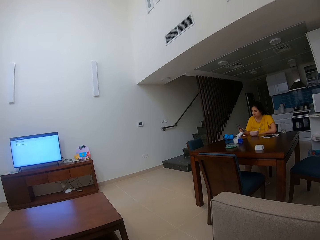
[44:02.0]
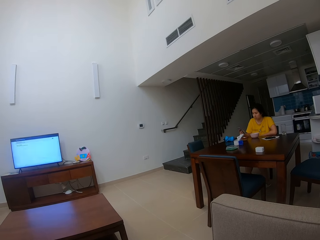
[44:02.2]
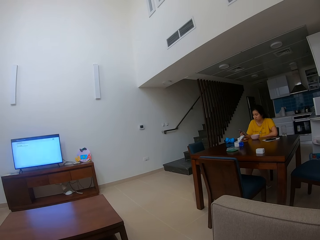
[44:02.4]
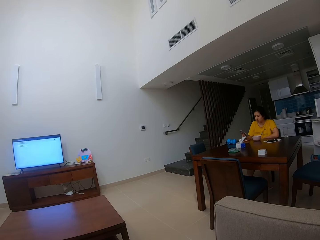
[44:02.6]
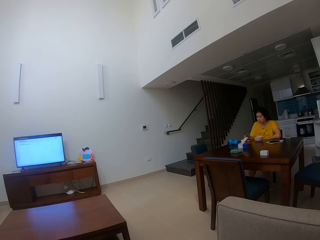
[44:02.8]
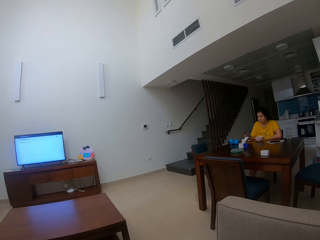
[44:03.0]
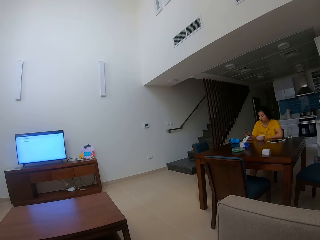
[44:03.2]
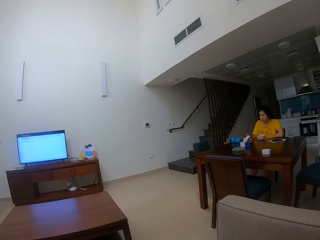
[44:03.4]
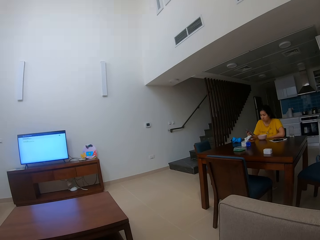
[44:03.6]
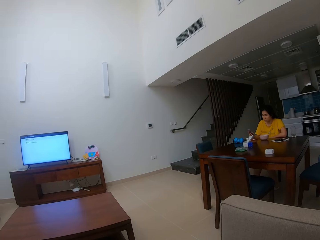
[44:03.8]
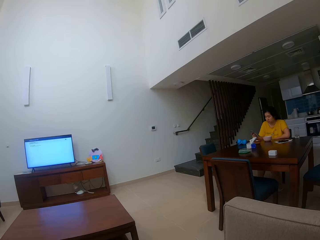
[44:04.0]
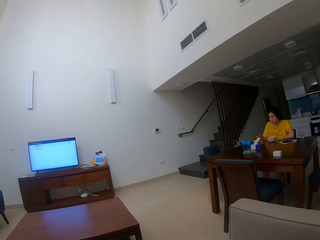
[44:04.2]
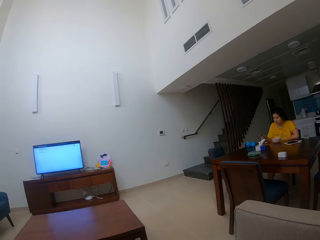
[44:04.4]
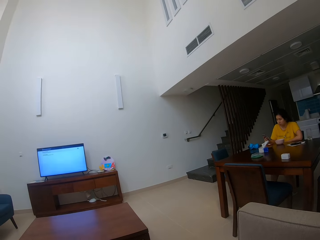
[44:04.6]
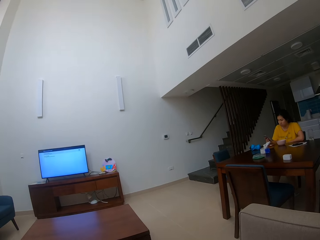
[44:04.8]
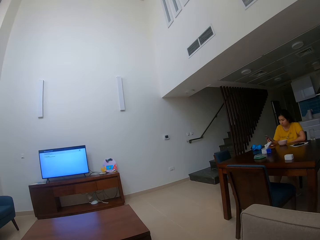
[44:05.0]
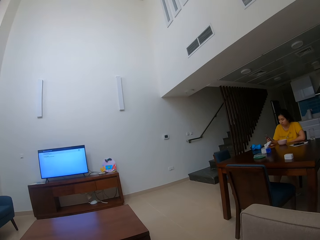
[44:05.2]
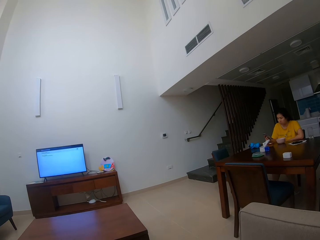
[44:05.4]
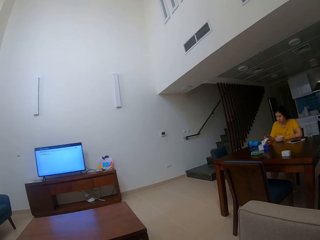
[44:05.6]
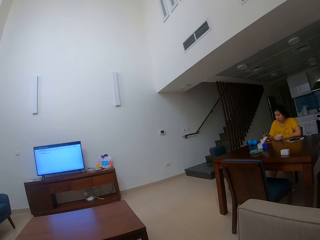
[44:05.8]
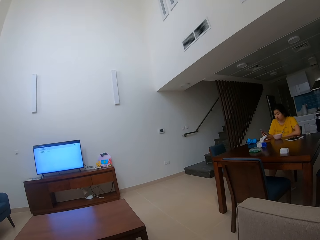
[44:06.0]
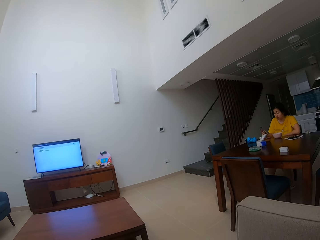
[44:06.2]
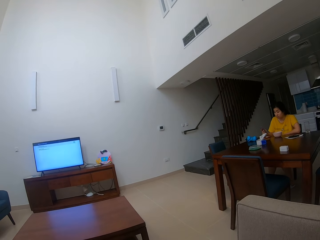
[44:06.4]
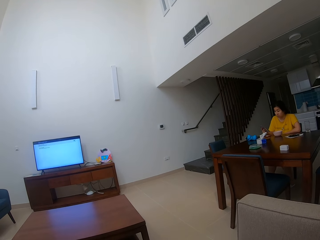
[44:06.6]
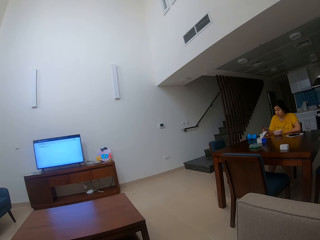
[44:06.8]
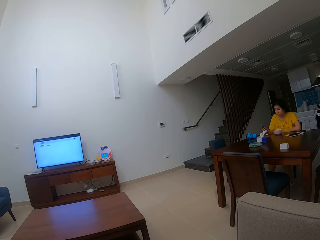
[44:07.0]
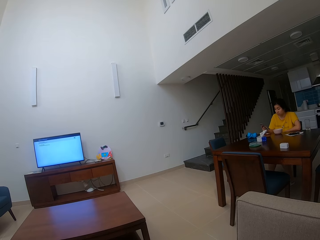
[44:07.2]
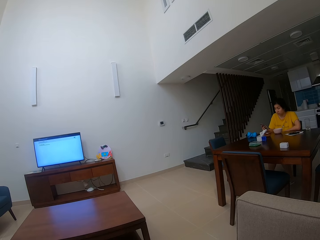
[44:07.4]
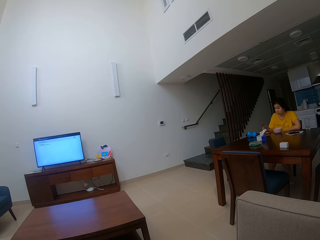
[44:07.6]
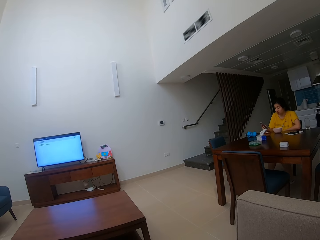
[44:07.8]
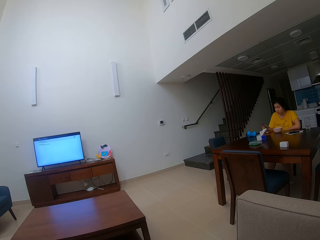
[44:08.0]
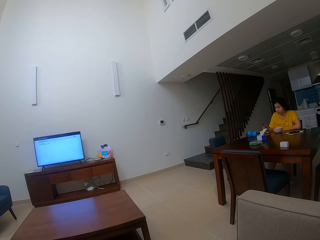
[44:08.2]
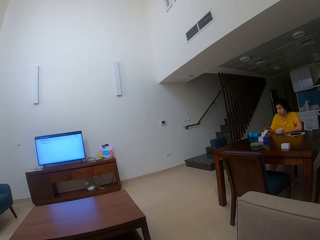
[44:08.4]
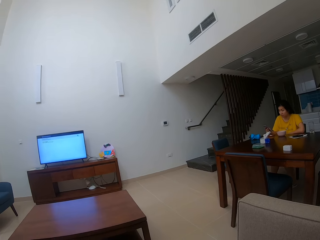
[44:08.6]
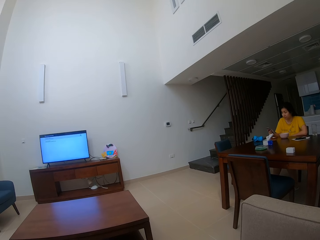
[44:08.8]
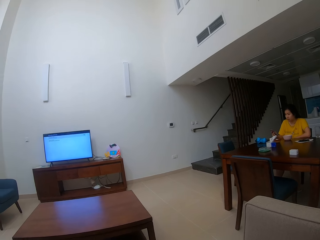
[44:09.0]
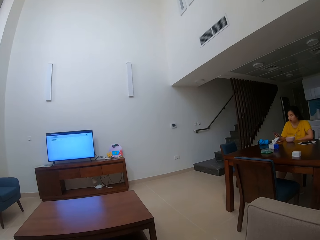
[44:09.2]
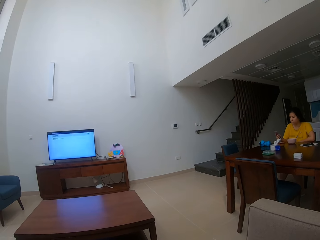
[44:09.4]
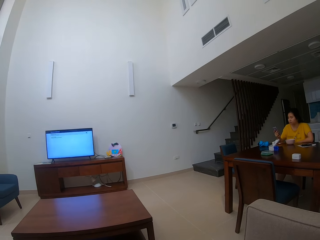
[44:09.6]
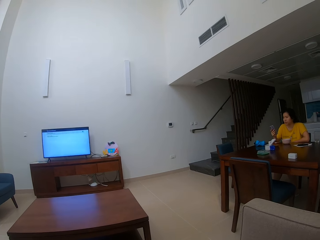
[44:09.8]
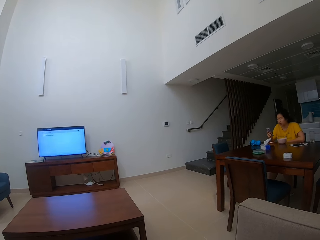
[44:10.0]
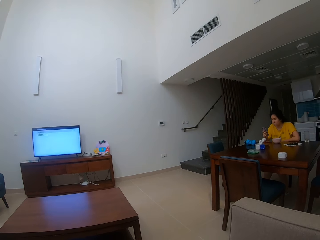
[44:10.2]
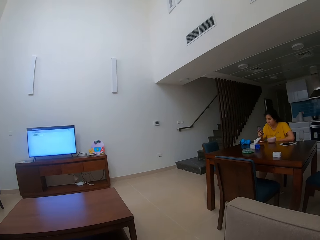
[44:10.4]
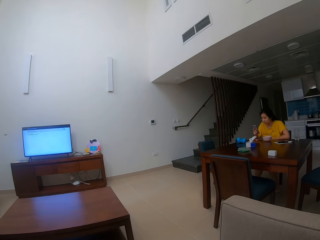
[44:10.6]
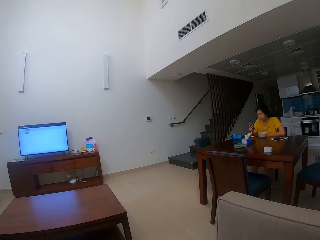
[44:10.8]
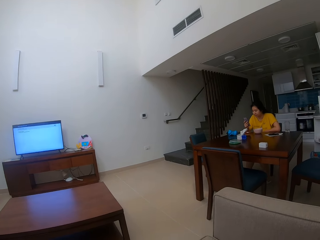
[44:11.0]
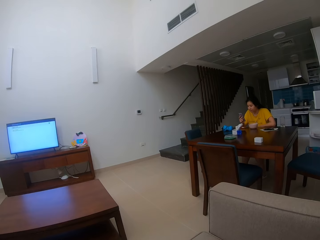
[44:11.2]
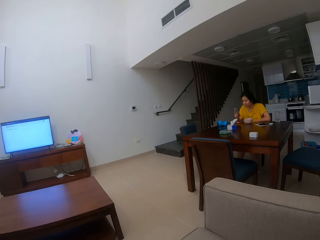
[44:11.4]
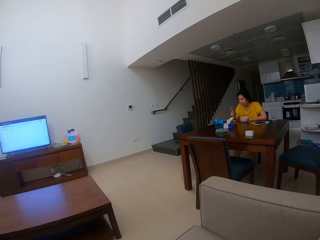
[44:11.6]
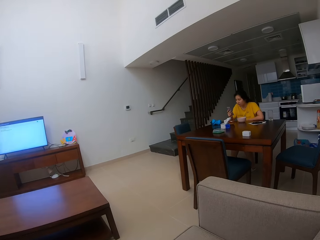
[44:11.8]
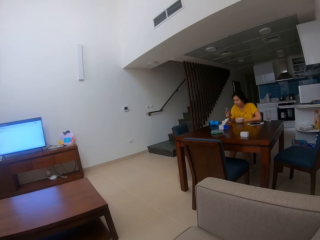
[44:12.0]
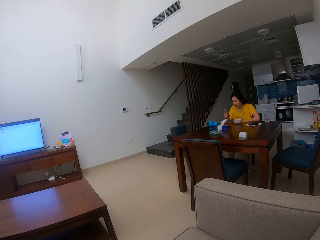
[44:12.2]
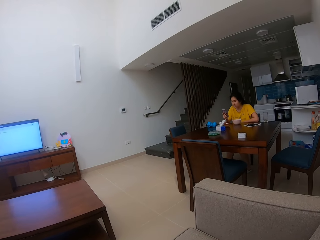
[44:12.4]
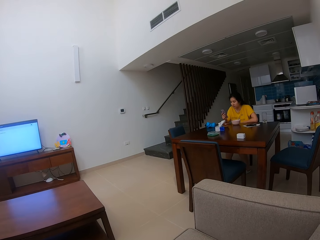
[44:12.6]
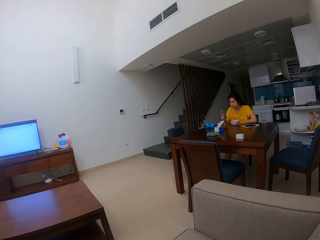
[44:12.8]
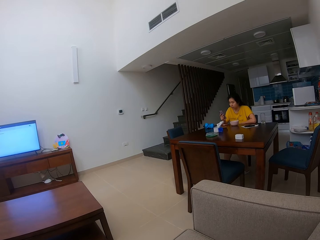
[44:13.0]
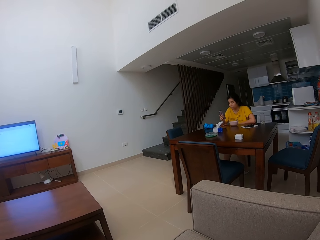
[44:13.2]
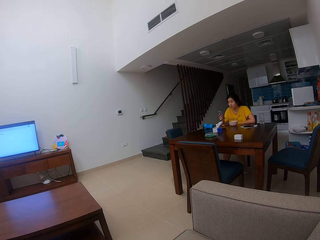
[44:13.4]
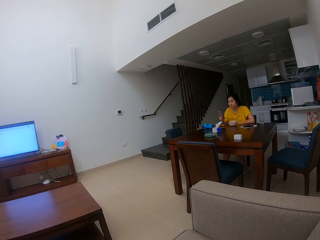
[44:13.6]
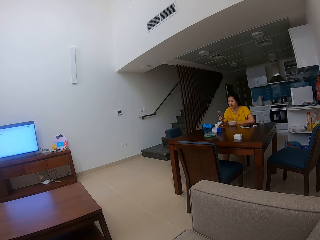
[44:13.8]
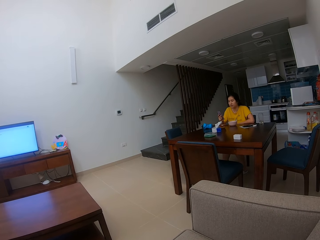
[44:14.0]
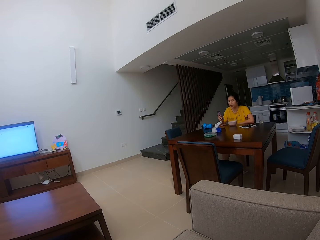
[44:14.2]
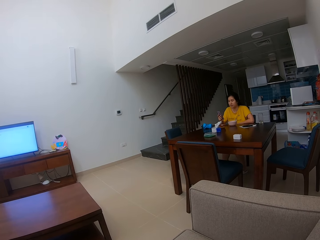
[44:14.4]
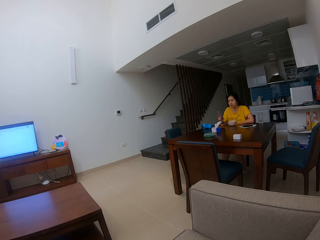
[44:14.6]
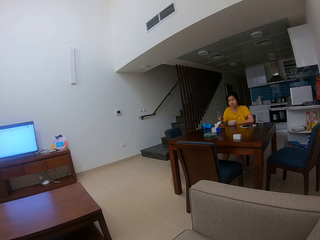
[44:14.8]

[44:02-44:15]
The camera wearer talks to a person. They stare at the person. The person operates the phone. The person talks to the camera wearer.

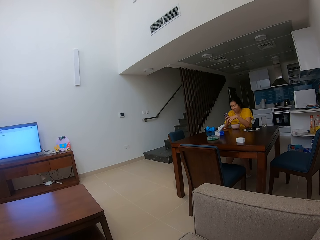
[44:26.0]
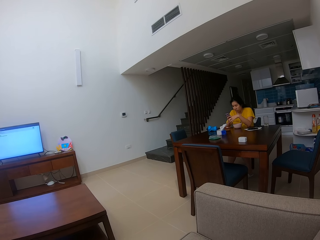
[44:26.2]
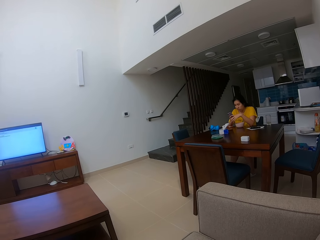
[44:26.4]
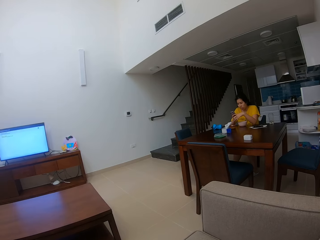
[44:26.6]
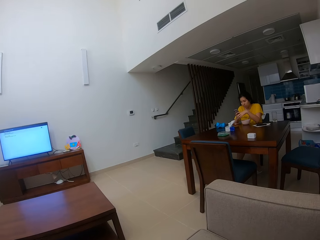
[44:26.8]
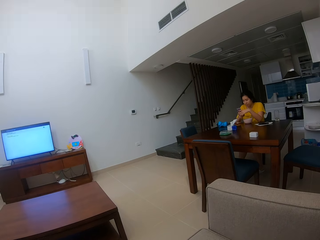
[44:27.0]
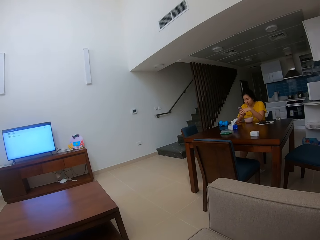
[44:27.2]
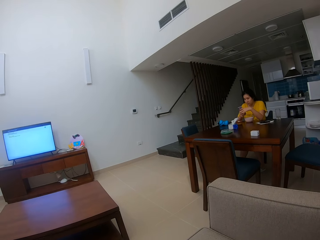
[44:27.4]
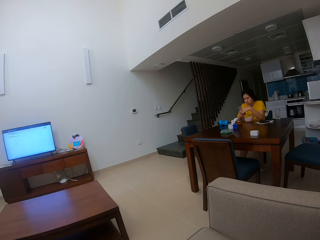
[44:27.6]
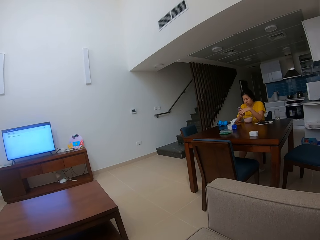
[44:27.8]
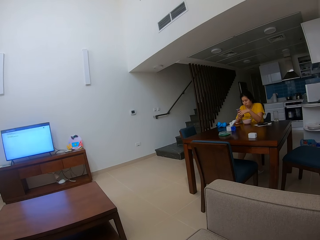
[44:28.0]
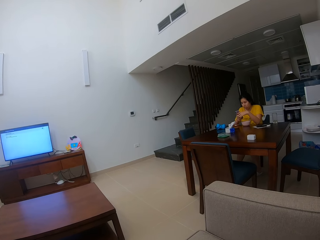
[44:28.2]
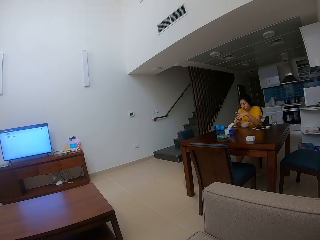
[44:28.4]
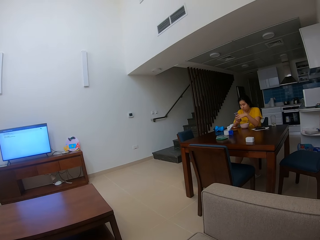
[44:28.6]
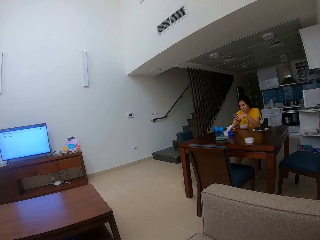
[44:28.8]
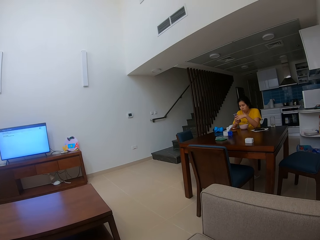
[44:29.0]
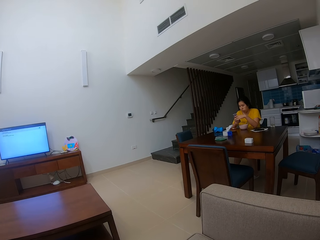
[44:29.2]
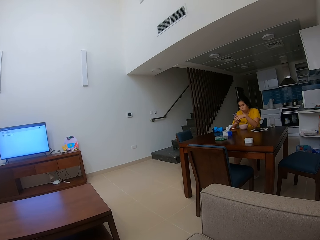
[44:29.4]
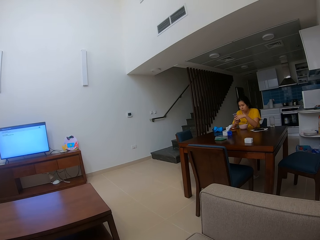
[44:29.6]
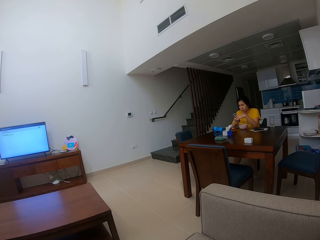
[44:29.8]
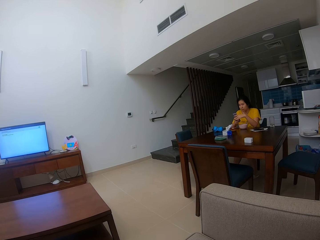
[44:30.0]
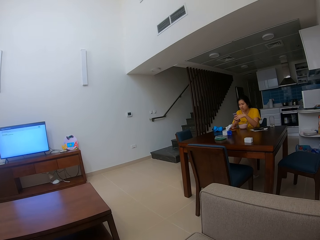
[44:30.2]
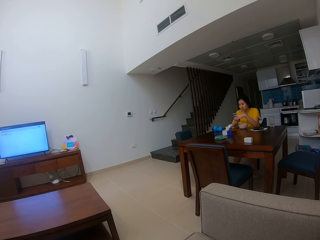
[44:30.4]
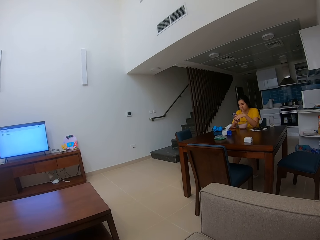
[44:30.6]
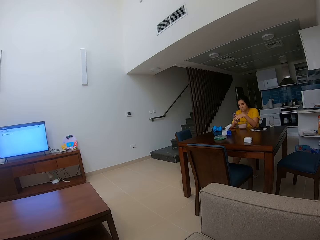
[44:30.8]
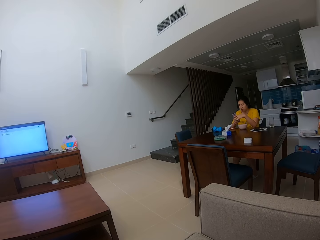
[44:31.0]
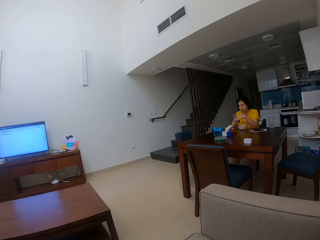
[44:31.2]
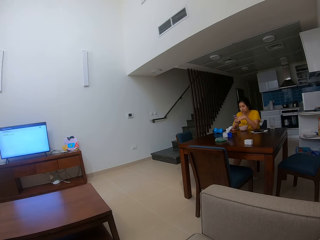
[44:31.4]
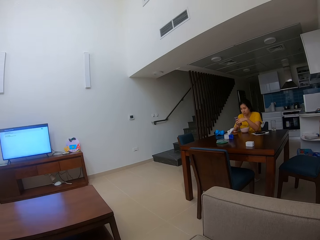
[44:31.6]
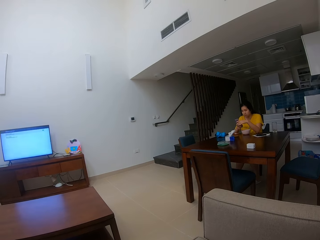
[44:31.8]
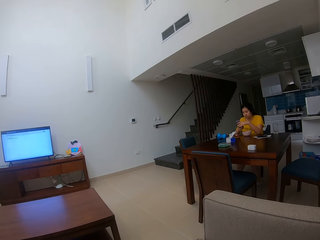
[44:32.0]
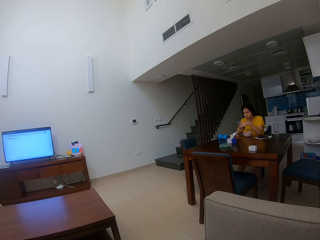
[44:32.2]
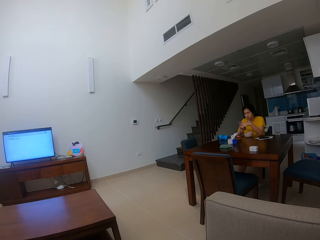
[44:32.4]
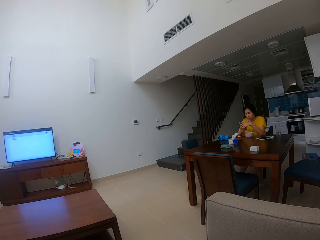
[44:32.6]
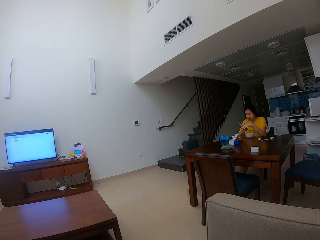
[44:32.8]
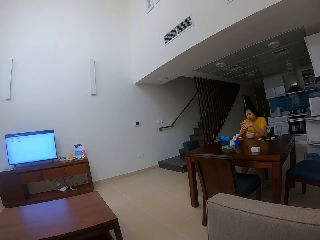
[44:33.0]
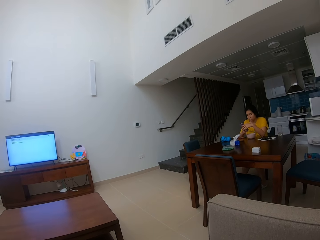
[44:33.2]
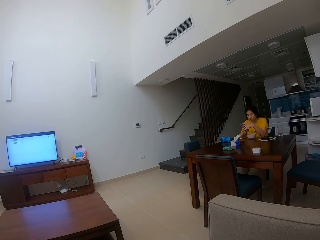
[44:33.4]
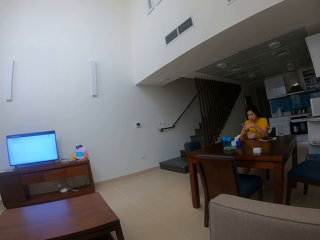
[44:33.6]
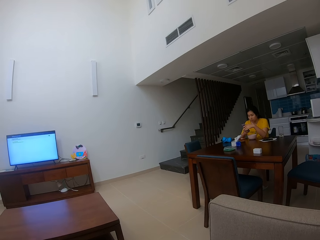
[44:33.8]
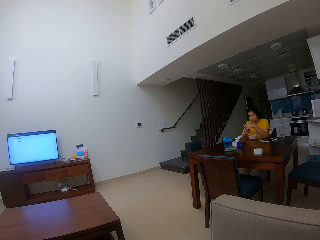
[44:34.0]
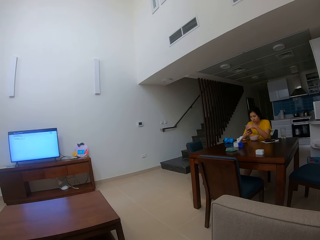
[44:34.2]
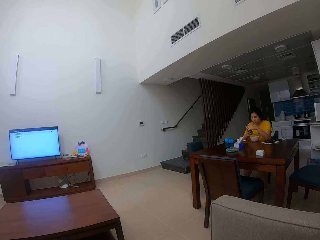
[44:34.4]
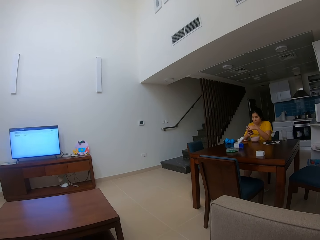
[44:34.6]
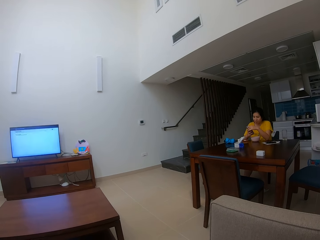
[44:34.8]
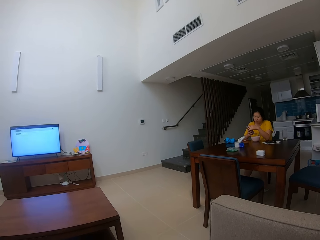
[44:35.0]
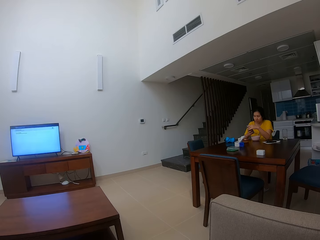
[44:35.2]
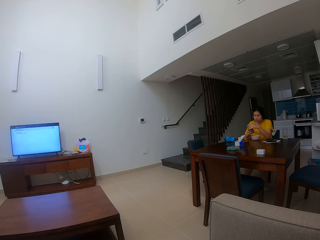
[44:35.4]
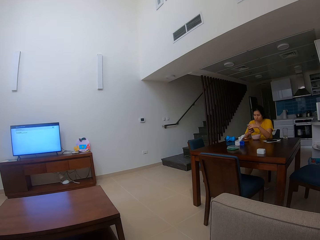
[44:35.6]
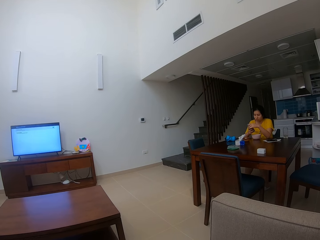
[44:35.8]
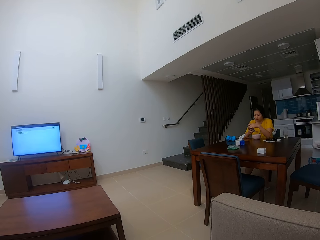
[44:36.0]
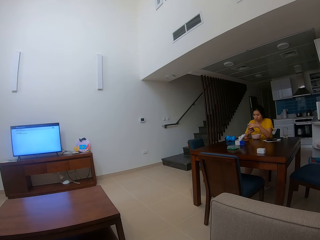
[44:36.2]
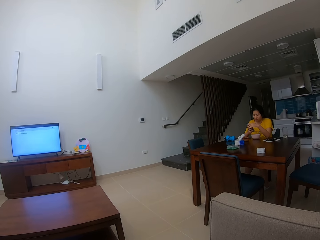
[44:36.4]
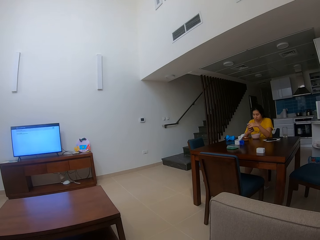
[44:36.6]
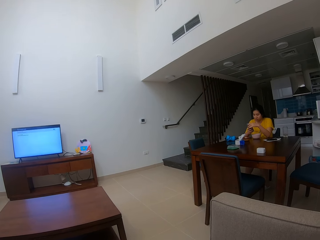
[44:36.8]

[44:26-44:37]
The camera wearer stares at a person. They talk to the person.
